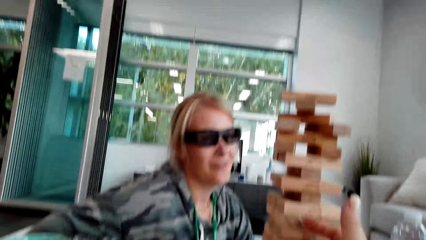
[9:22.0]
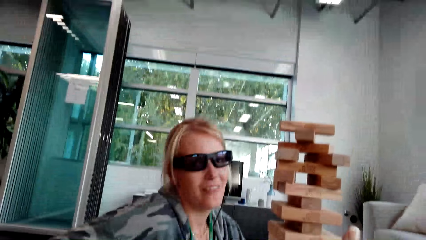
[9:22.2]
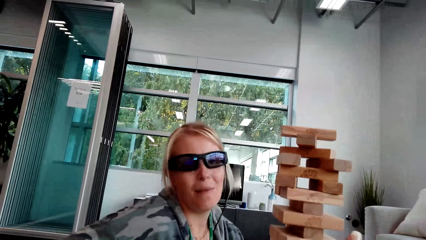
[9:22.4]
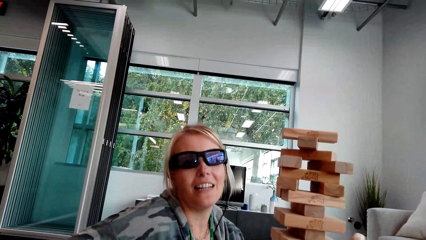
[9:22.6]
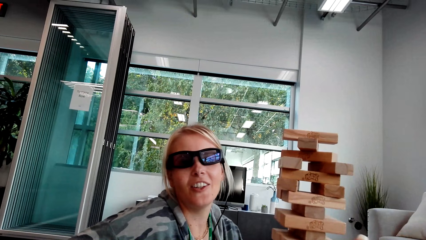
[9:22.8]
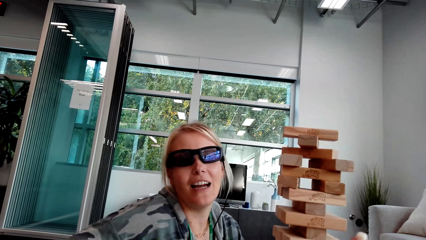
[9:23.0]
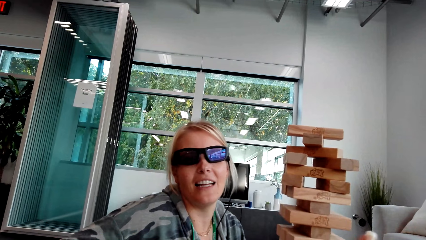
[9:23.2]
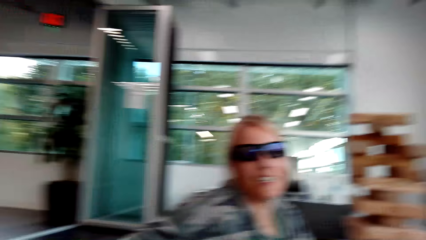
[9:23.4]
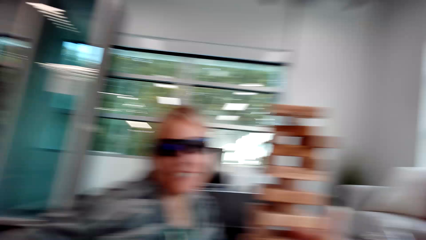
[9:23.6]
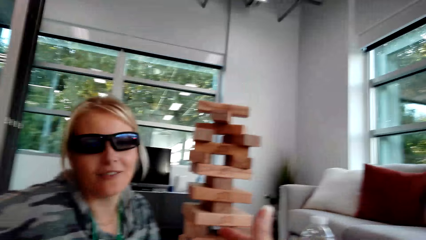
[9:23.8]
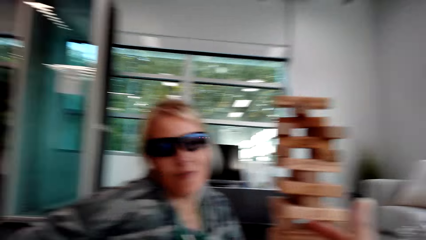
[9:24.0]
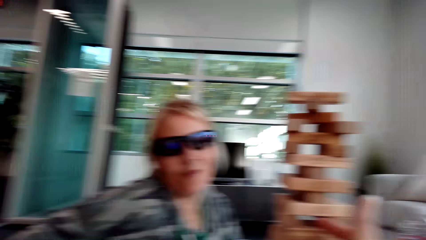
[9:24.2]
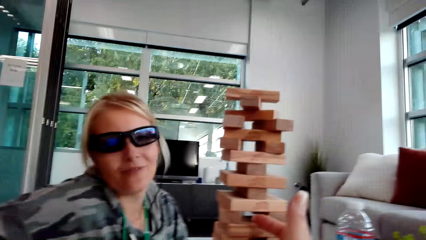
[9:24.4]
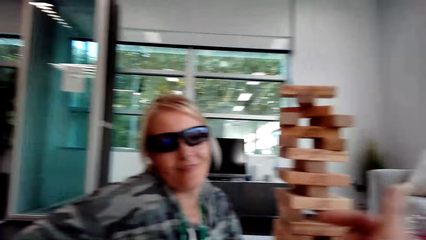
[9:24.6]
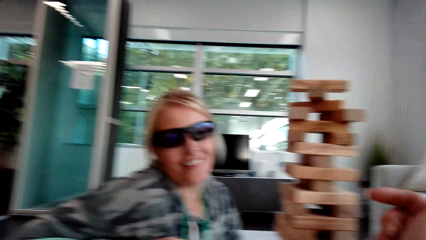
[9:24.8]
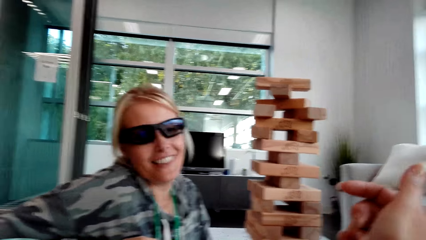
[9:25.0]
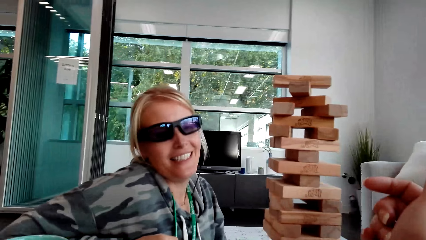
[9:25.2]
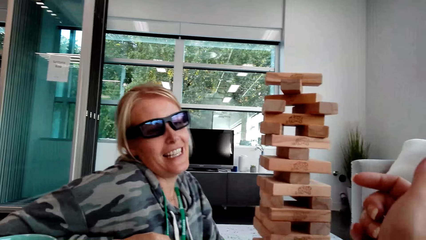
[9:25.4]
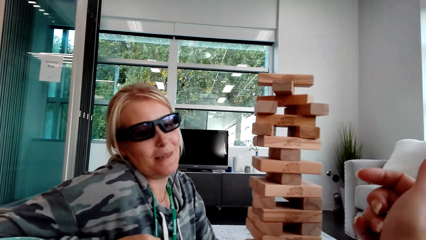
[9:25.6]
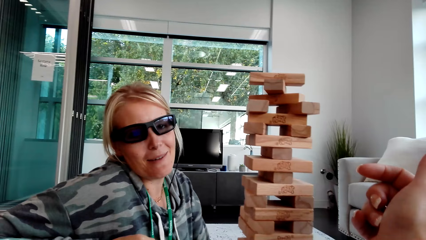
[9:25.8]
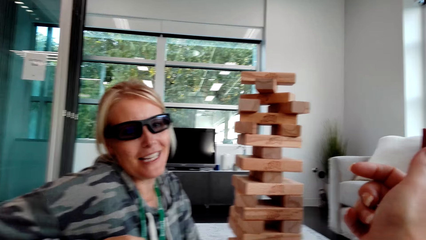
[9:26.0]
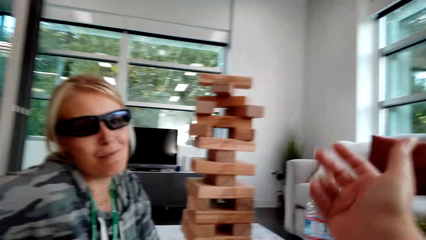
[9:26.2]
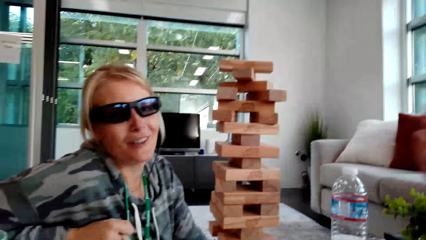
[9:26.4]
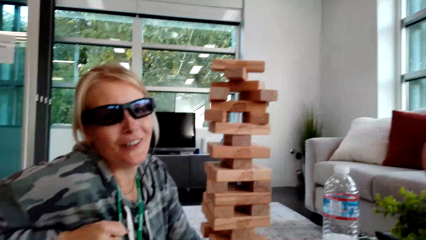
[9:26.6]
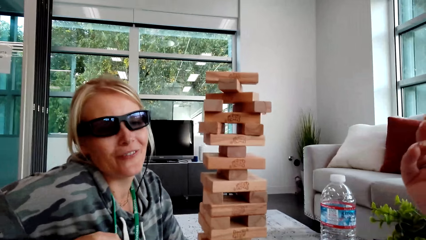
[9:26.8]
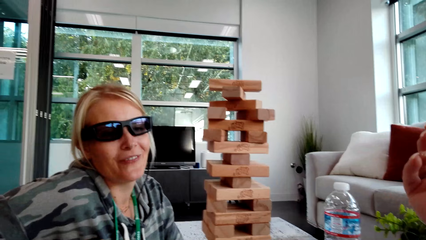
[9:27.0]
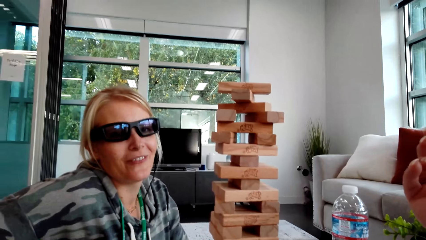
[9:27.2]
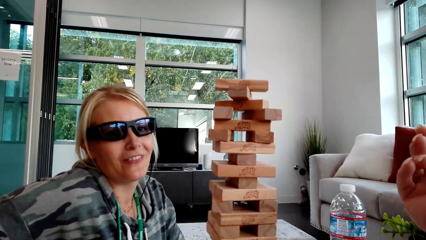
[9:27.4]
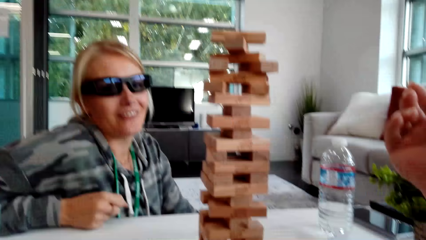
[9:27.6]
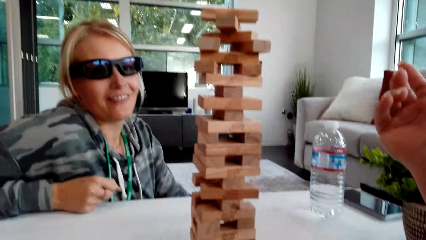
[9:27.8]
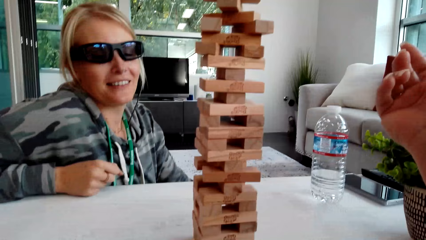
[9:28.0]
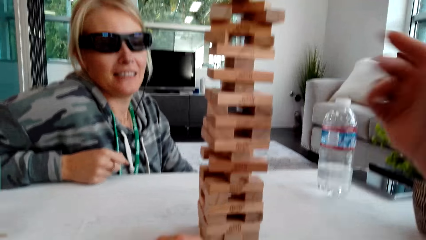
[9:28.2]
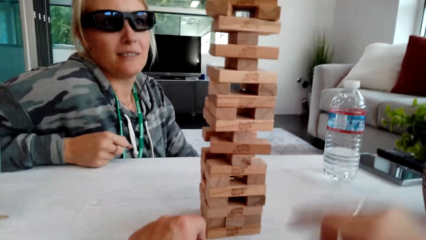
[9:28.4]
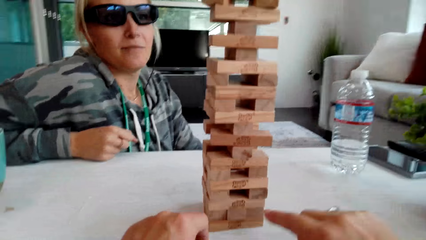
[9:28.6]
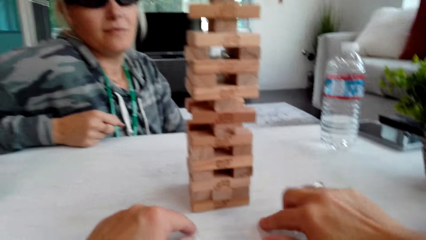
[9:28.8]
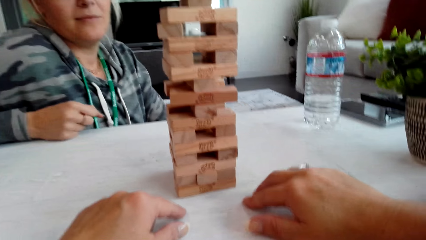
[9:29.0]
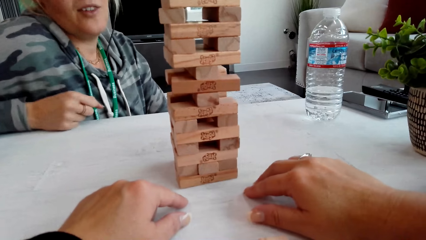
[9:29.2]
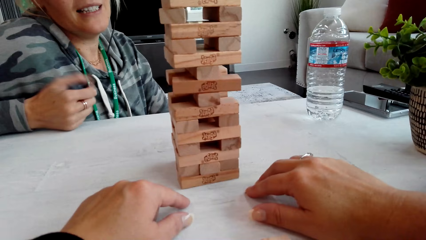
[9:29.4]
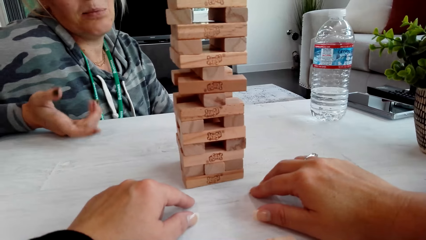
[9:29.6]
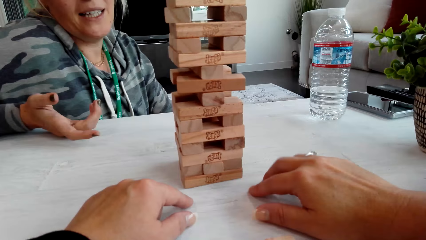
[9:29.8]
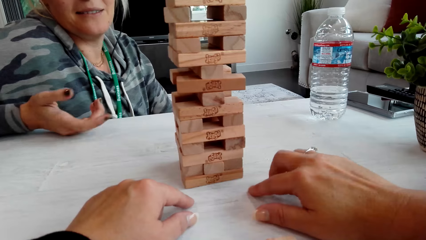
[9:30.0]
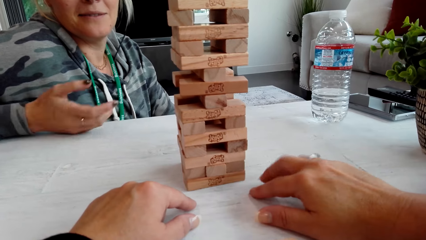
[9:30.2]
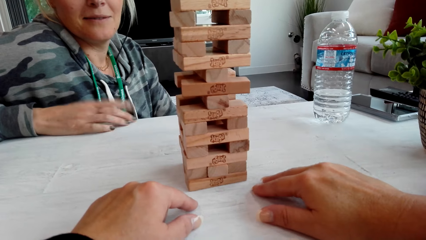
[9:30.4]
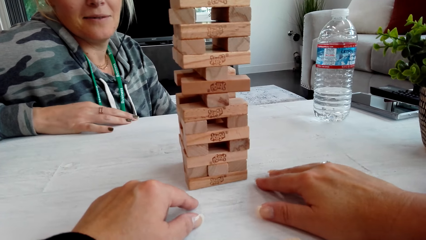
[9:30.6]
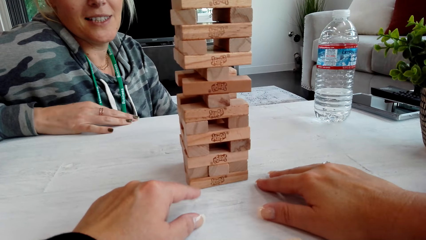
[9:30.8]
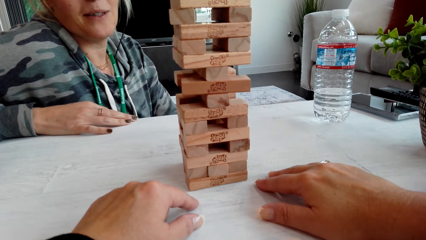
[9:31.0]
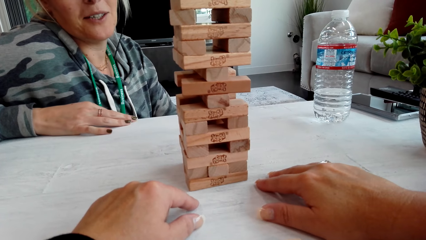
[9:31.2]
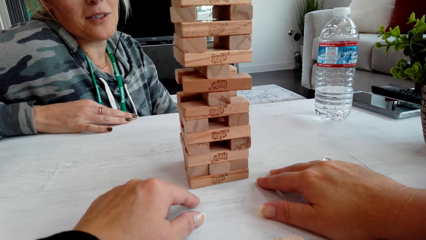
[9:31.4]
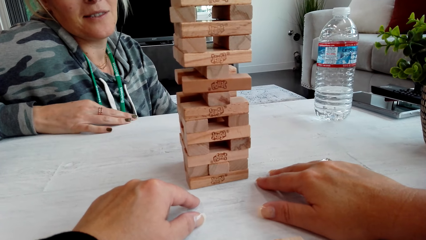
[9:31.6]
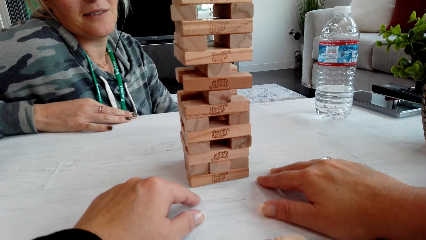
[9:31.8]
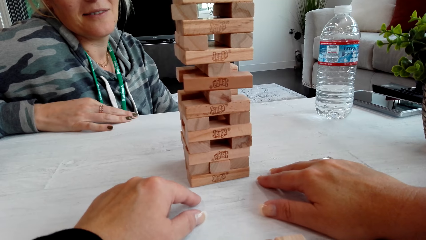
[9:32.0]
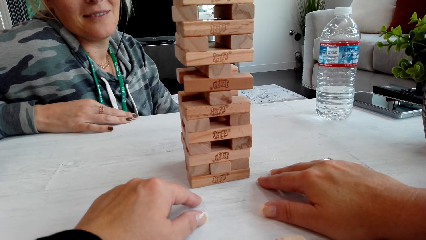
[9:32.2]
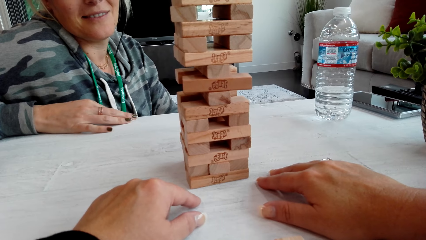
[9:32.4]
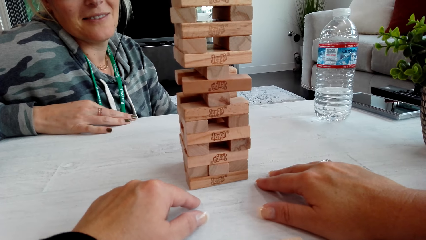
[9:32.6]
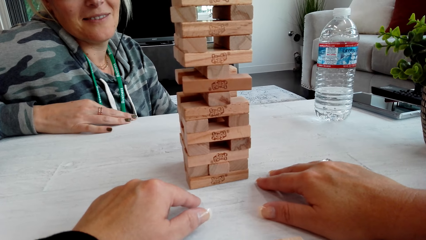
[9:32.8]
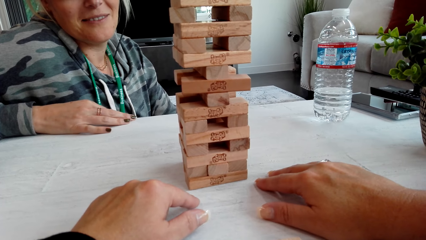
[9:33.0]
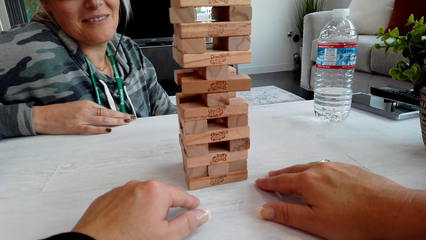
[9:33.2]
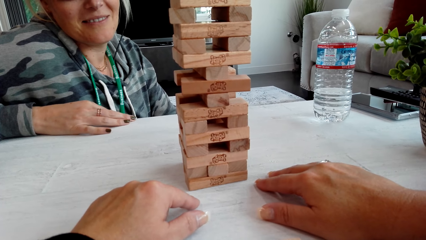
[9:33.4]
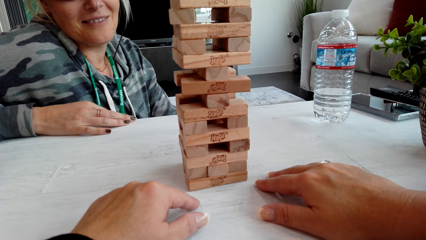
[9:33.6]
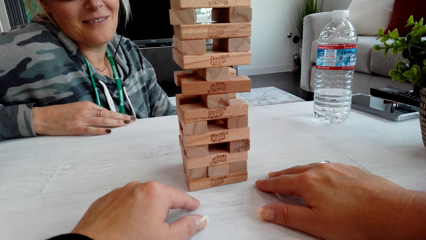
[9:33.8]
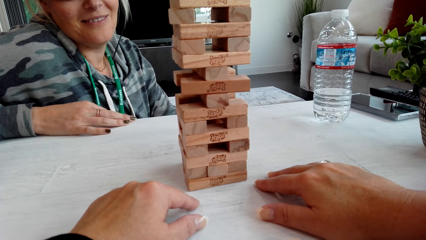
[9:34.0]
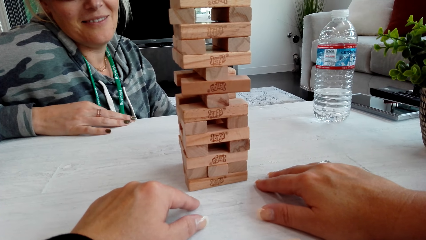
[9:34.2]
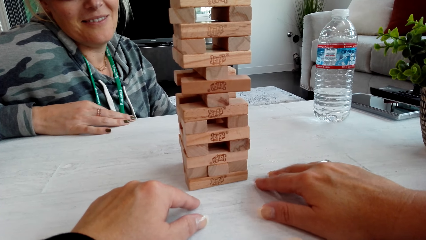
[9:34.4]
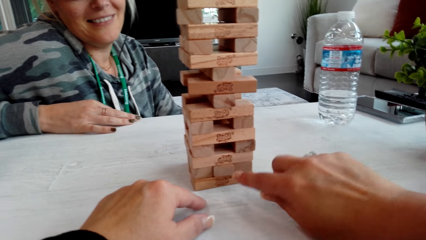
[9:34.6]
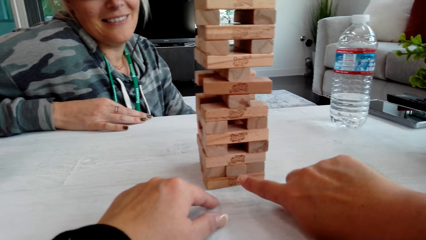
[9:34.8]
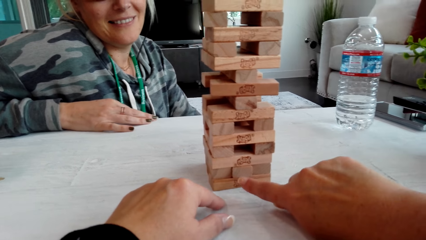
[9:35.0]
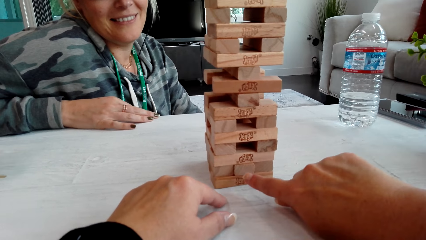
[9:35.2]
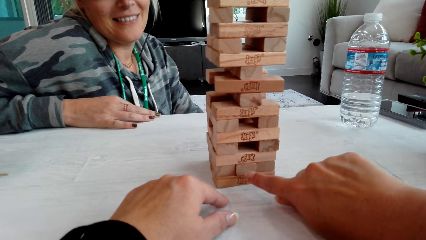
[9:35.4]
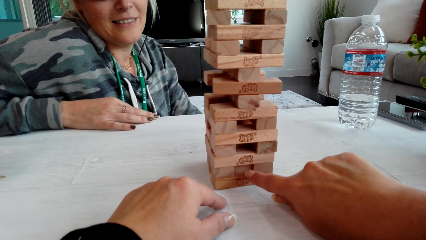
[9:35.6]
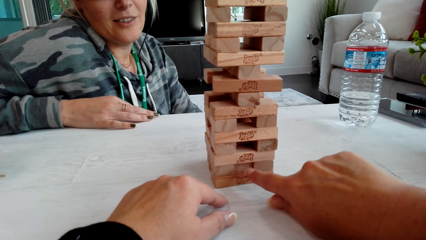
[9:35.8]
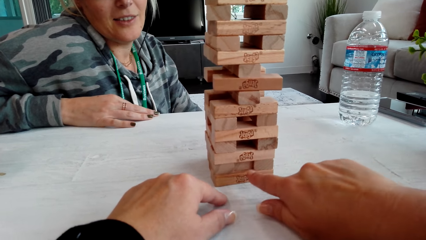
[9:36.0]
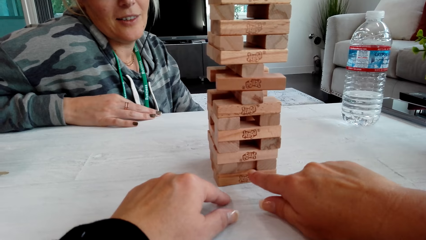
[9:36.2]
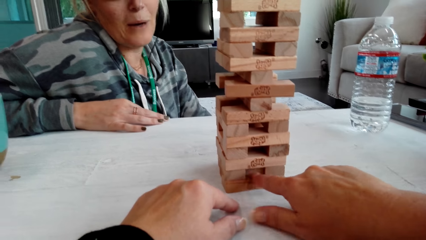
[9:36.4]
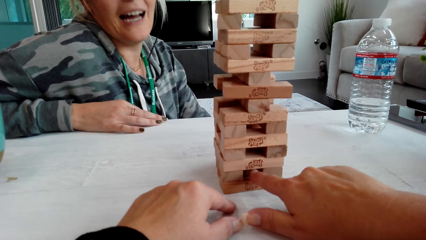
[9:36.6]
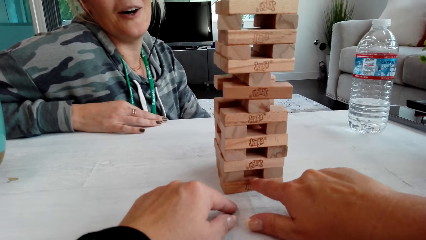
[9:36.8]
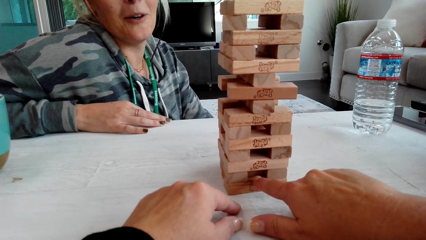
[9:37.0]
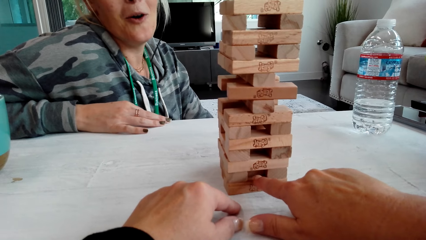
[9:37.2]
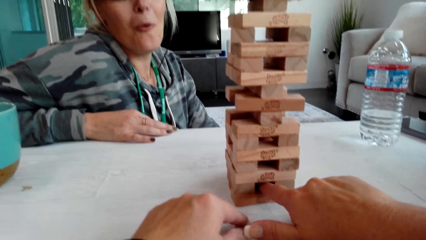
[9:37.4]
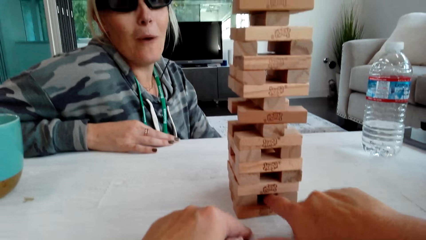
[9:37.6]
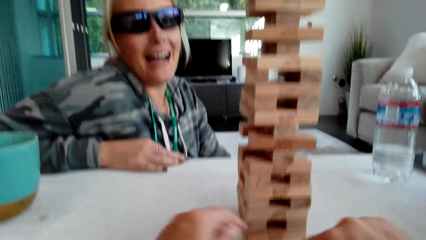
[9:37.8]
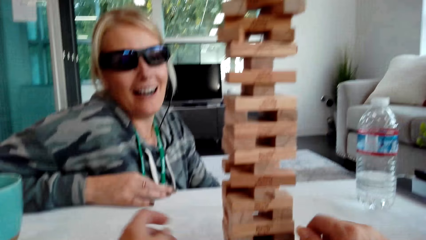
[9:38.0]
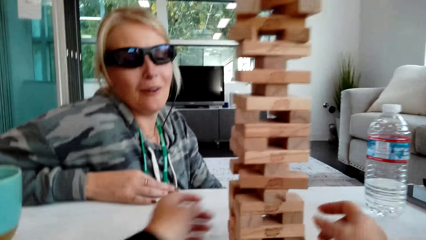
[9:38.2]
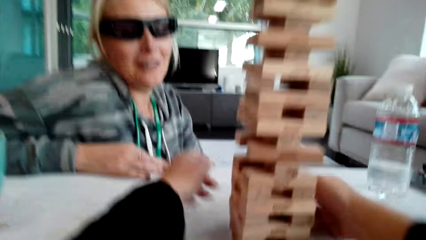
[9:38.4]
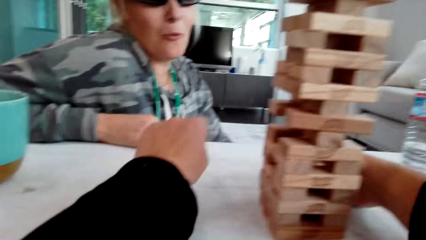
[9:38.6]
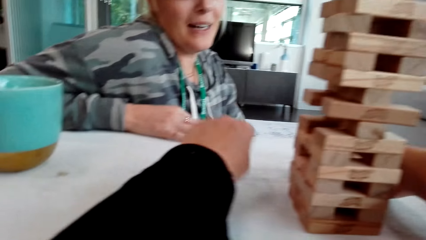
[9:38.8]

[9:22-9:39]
A woman talks. The camera wearer moves the hands. The woman moves the hands. The camera wearer pushes the wood. They touch the blocks.
